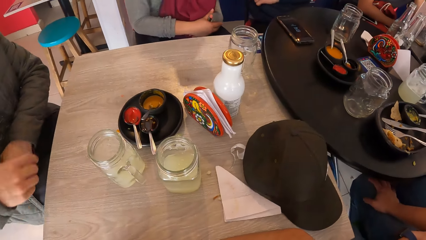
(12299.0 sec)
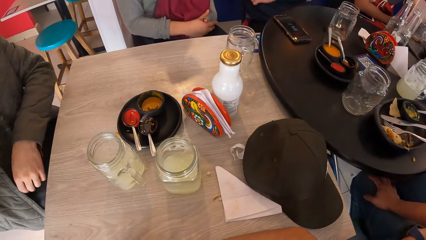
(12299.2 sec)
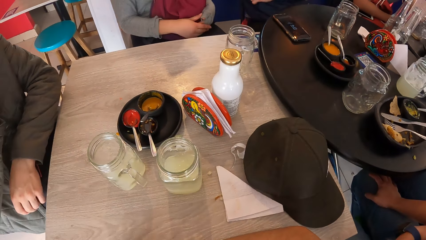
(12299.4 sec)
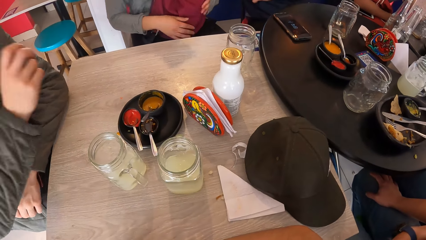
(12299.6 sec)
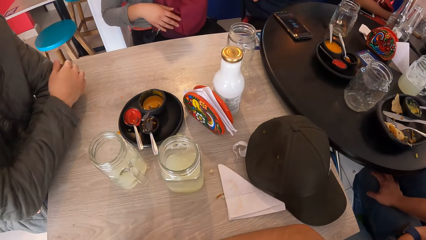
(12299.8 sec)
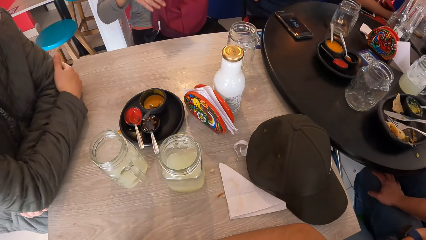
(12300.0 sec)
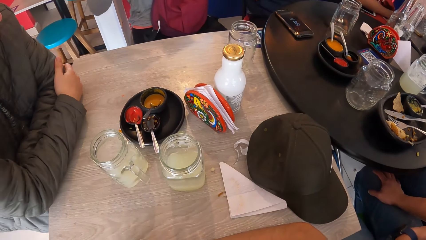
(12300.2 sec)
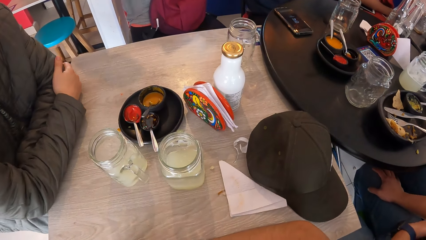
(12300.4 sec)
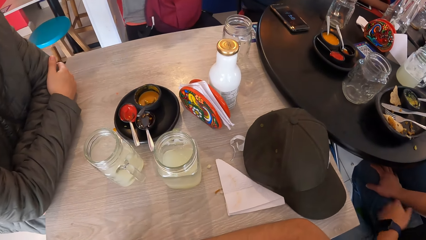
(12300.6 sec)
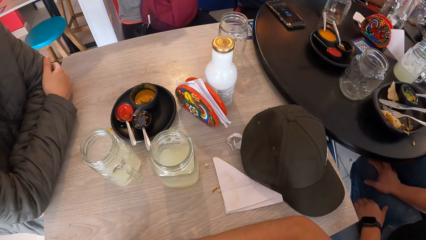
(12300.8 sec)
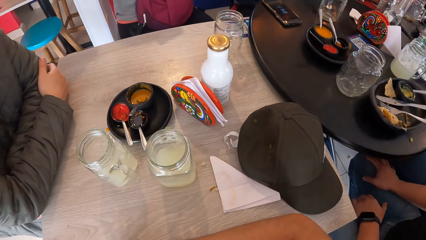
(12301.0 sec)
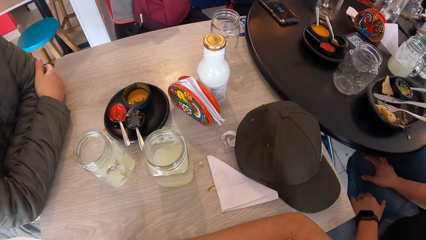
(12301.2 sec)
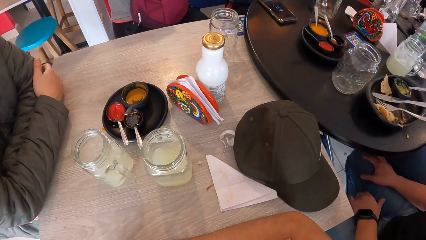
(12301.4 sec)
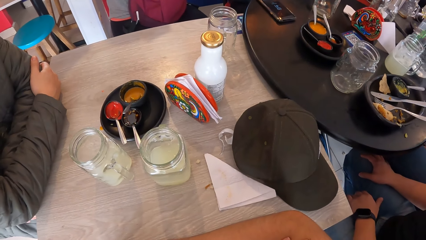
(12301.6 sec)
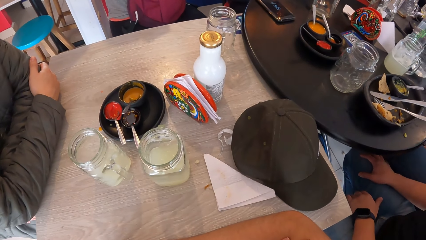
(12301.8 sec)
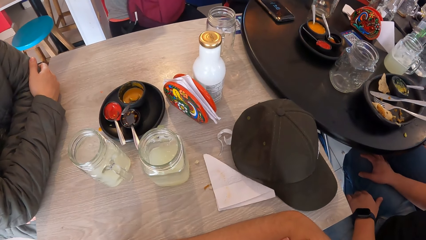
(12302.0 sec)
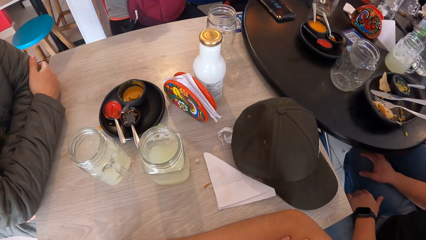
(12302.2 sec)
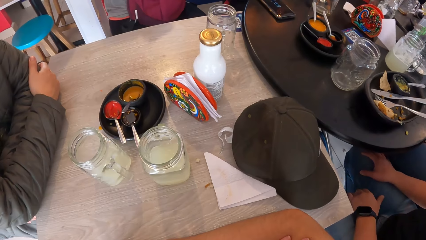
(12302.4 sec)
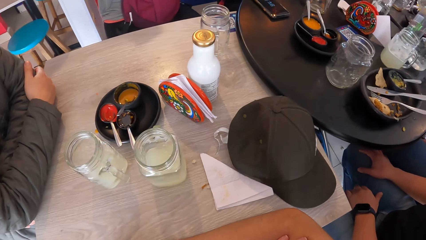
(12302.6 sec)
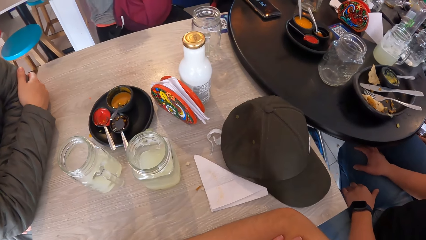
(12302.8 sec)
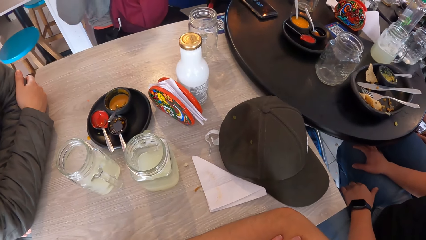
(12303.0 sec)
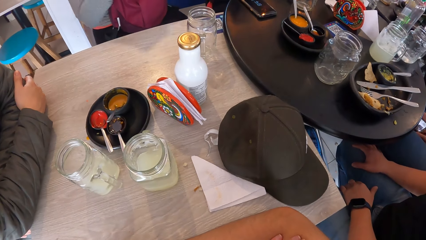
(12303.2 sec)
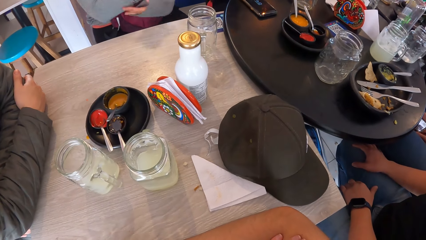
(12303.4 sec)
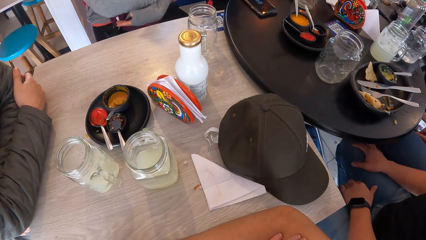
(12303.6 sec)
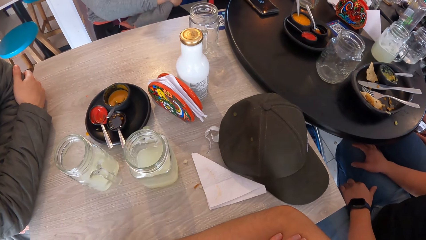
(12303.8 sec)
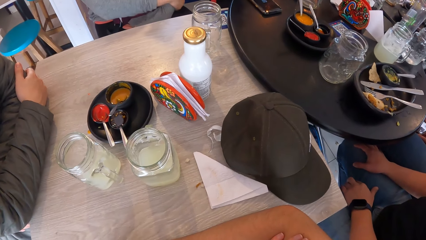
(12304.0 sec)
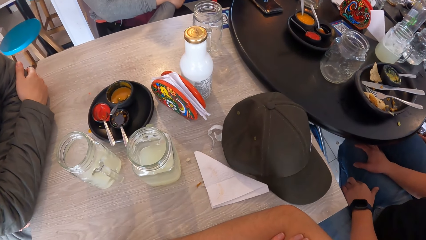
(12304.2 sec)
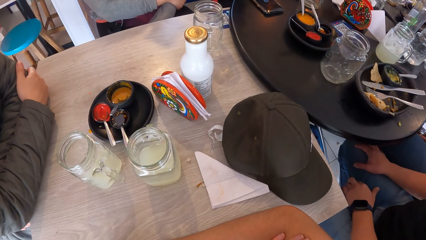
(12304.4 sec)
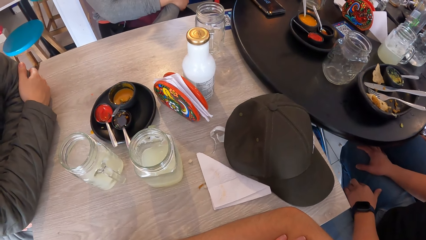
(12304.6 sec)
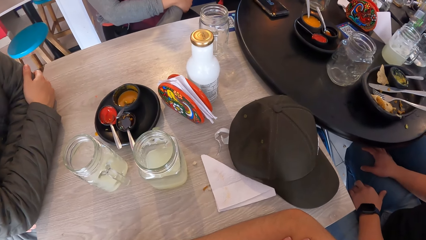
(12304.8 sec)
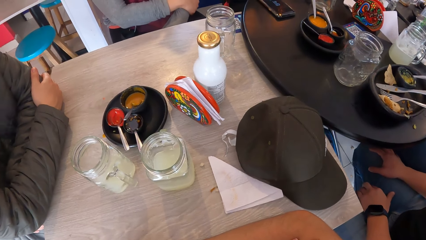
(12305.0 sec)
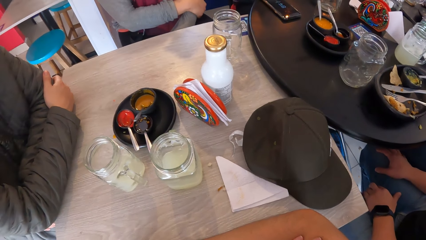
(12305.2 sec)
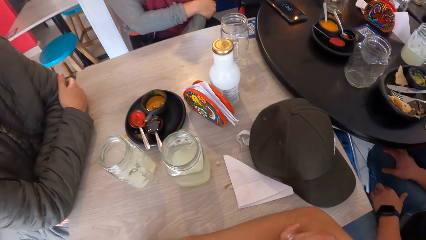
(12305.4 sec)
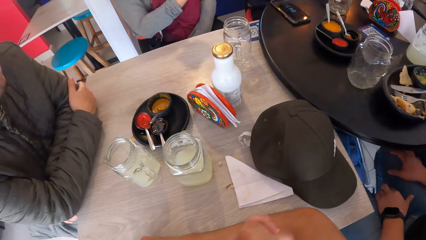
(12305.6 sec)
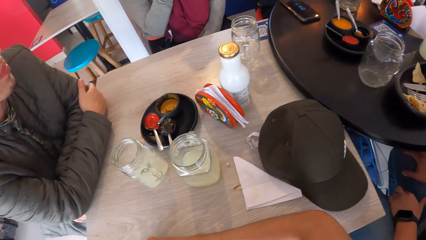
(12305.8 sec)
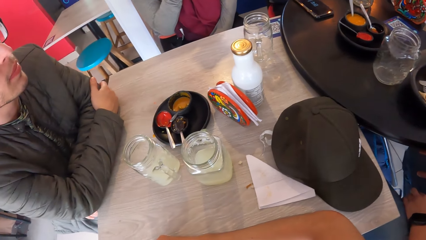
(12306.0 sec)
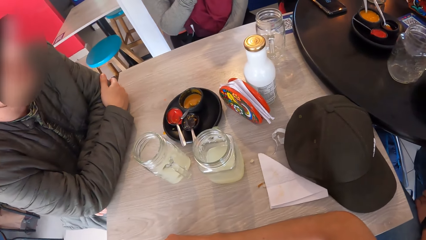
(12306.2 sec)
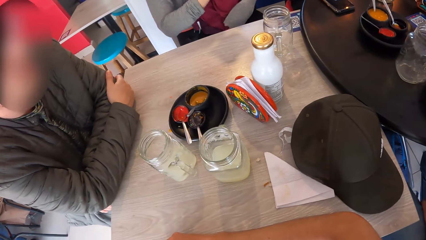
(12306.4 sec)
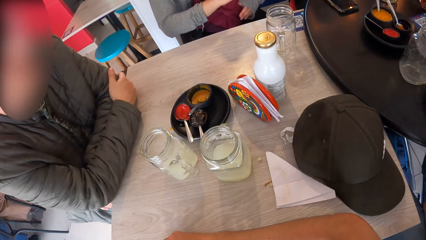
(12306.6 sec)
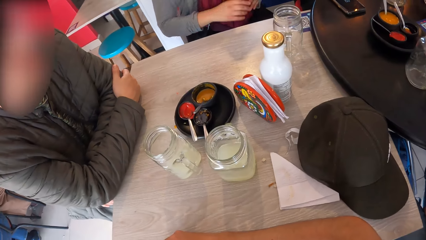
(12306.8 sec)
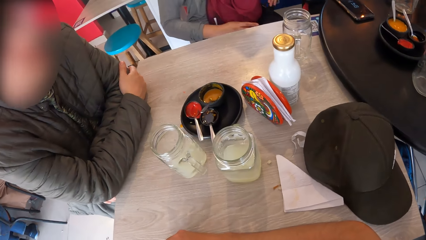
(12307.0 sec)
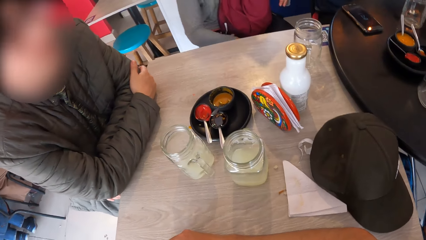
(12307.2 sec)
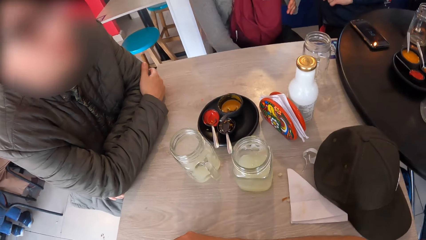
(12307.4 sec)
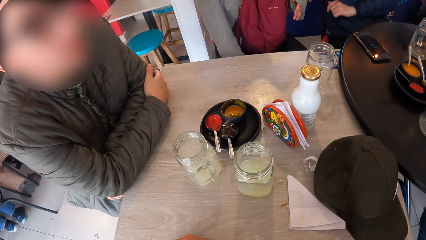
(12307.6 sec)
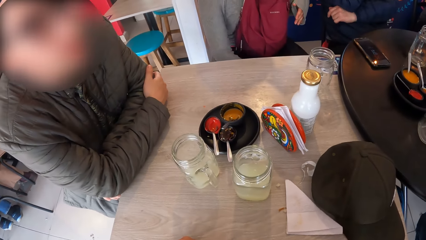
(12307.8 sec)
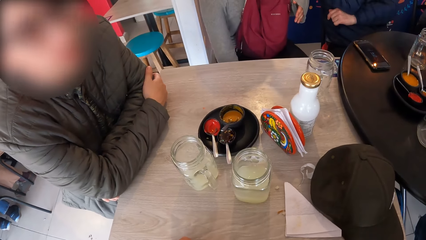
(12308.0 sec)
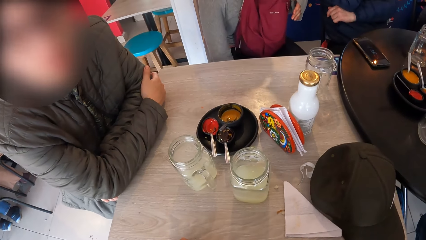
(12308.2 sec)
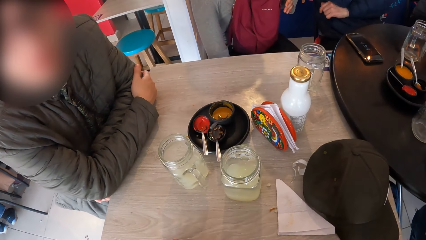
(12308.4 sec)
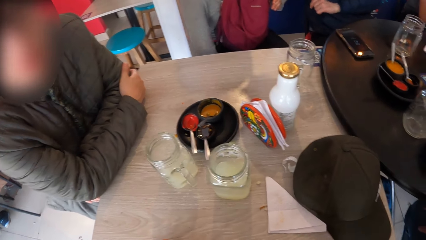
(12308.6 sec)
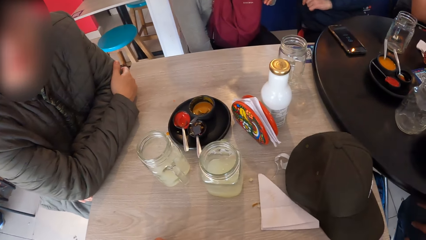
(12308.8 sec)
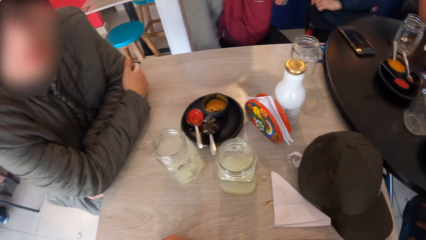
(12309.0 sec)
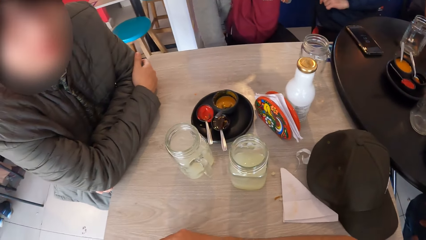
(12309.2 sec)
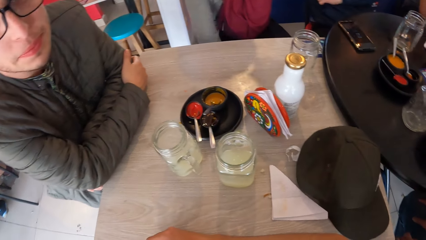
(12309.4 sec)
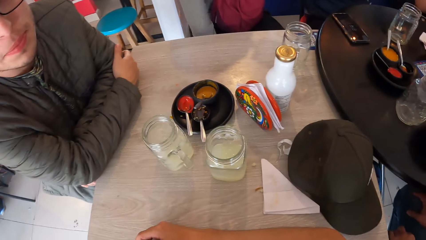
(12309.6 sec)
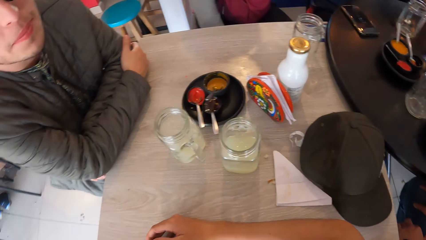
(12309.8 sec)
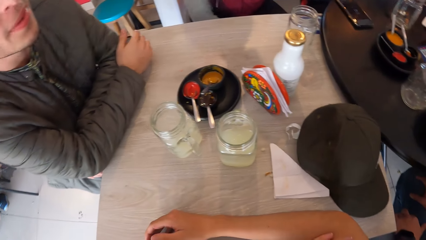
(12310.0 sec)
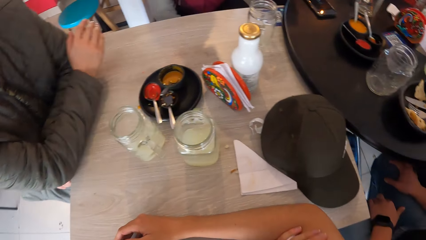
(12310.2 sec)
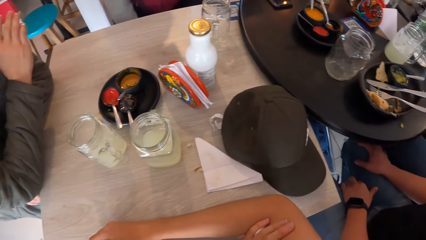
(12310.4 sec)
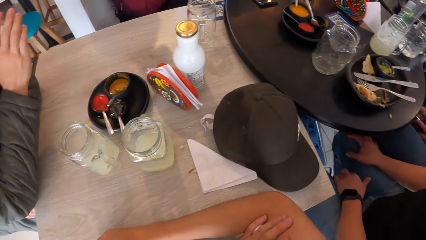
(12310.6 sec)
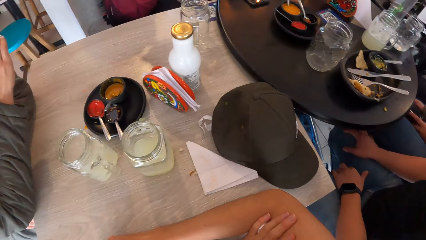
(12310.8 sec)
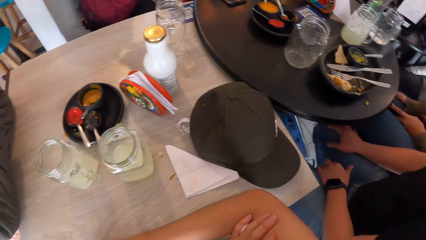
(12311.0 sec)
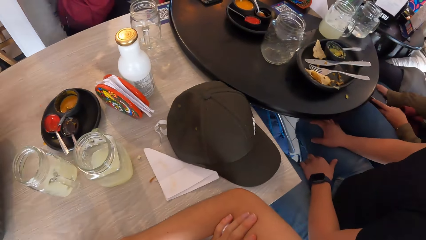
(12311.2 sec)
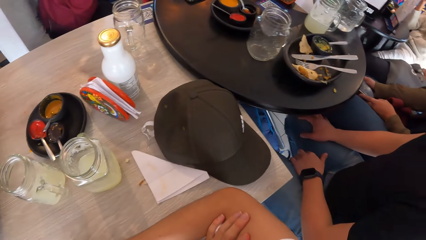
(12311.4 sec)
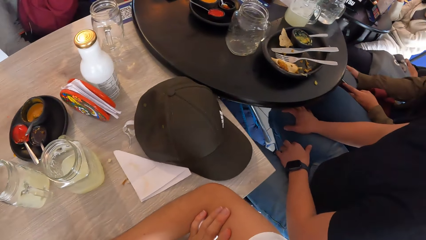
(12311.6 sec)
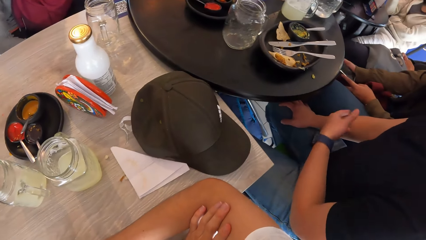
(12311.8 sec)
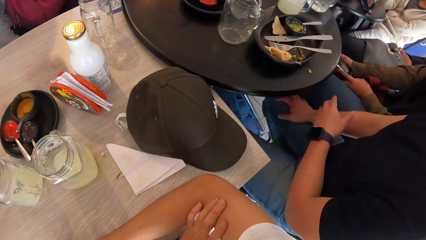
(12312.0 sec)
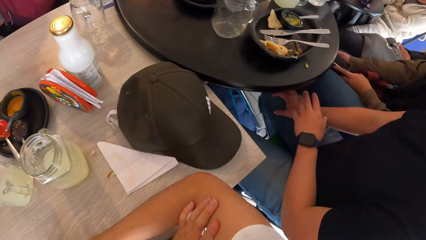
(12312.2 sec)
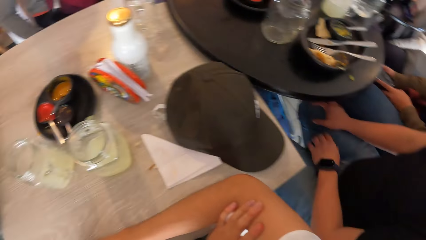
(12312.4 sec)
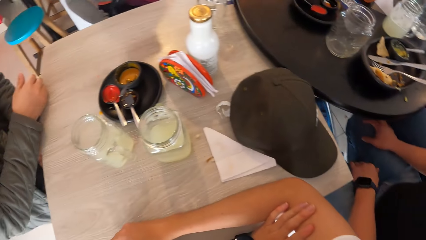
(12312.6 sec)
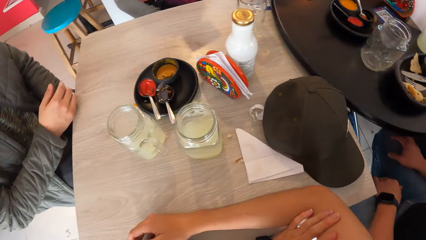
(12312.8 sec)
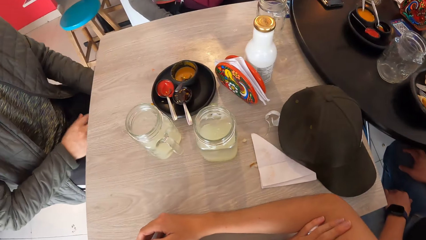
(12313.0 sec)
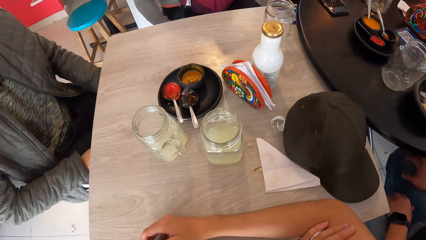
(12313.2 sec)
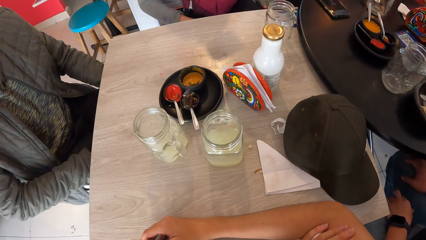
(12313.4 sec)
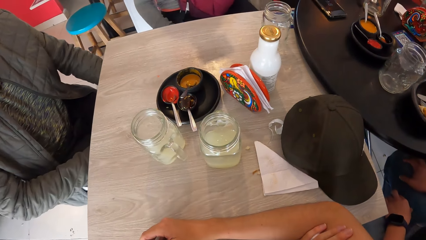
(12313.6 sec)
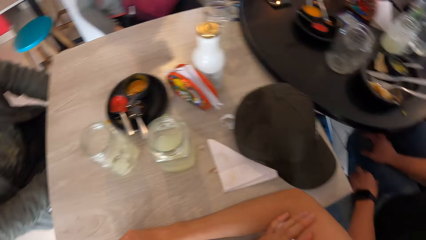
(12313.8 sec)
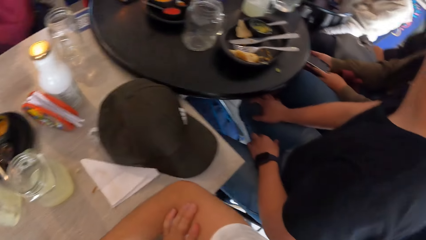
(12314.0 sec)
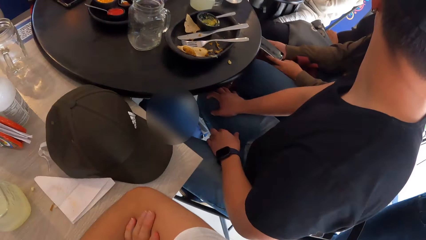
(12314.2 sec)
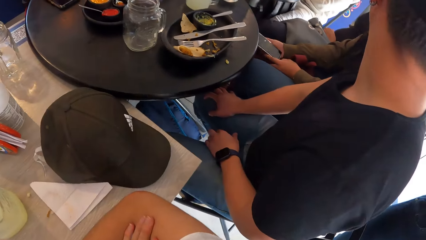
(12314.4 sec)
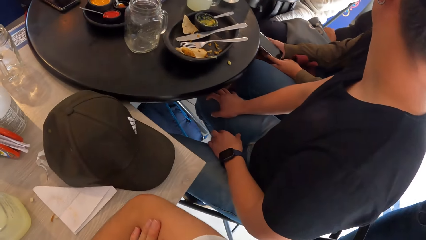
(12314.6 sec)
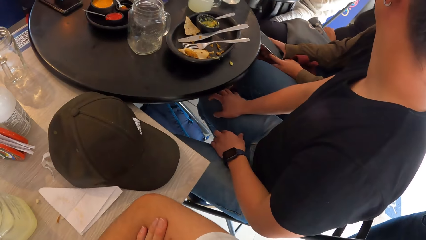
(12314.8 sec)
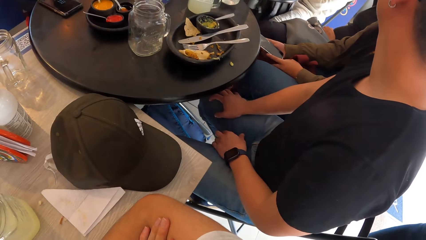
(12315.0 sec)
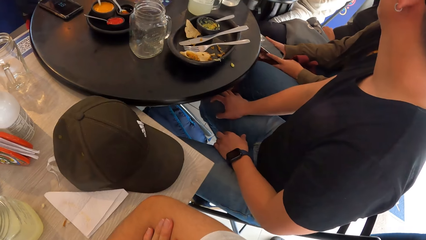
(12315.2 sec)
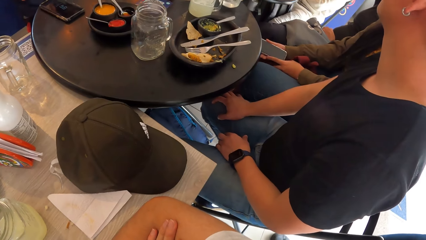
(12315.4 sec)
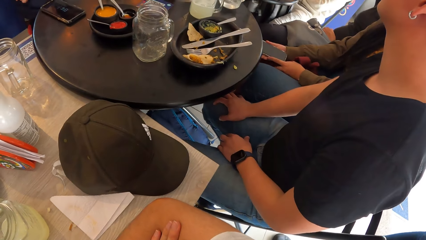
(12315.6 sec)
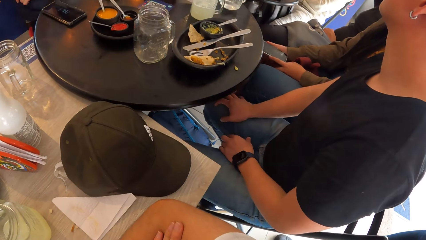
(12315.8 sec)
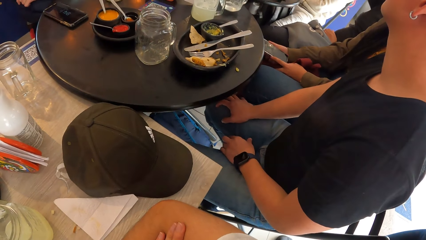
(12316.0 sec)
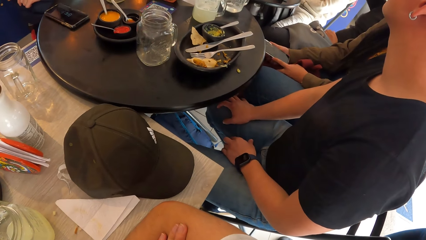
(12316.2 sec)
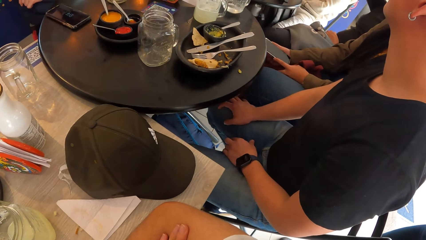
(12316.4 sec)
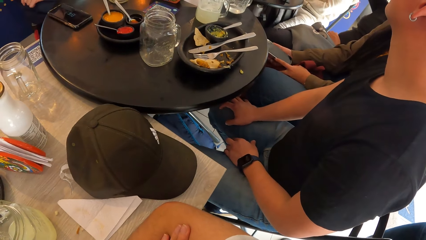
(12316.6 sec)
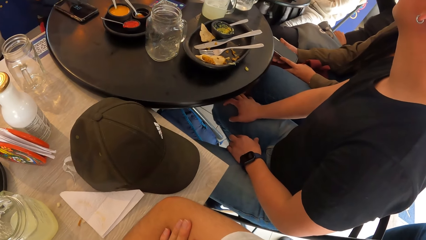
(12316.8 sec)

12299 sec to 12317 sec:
The man leans on the table.
